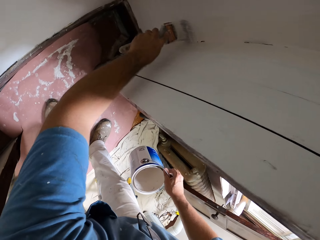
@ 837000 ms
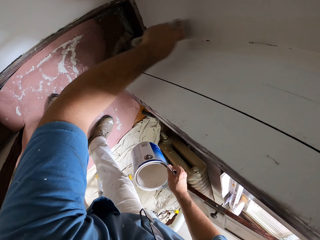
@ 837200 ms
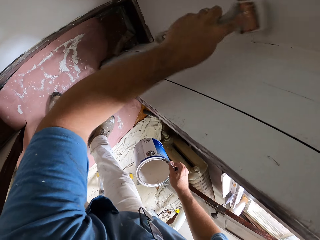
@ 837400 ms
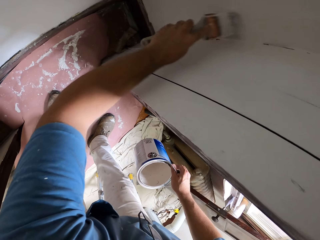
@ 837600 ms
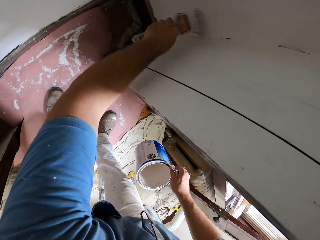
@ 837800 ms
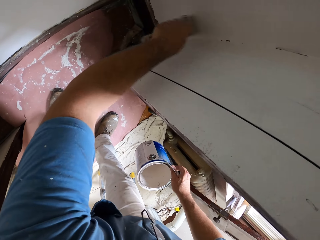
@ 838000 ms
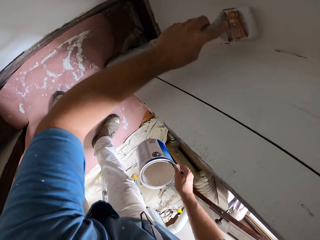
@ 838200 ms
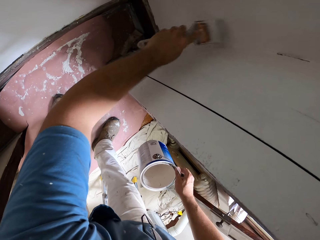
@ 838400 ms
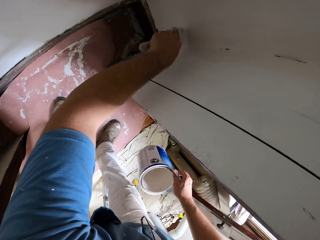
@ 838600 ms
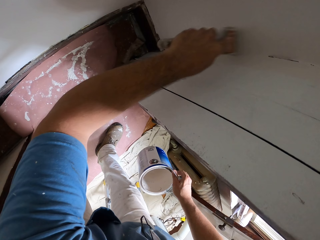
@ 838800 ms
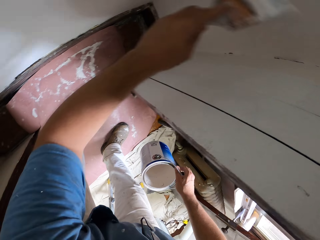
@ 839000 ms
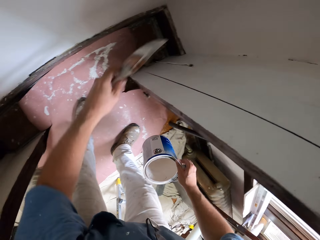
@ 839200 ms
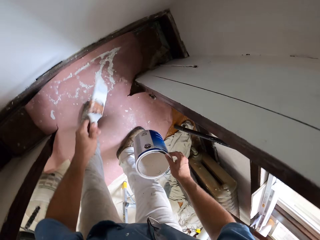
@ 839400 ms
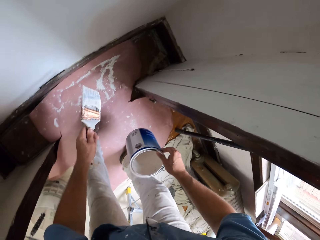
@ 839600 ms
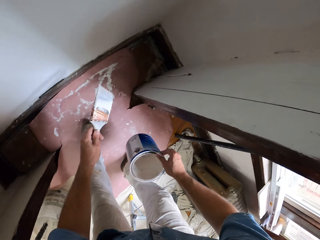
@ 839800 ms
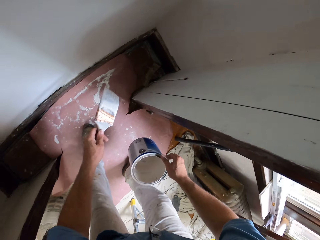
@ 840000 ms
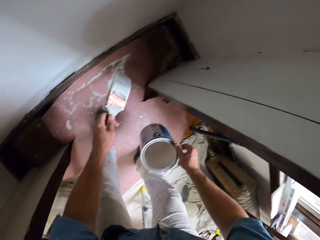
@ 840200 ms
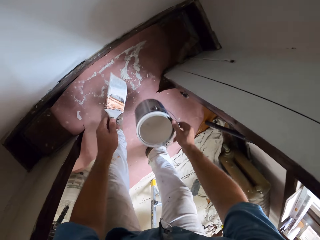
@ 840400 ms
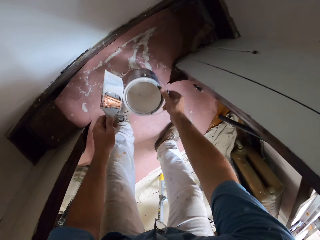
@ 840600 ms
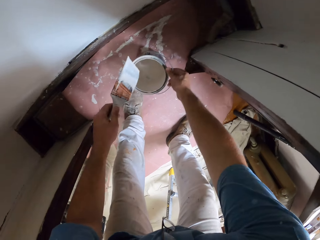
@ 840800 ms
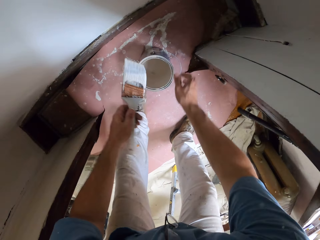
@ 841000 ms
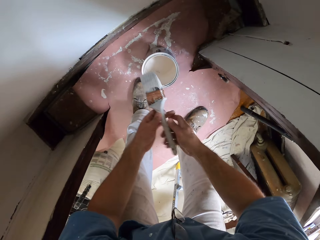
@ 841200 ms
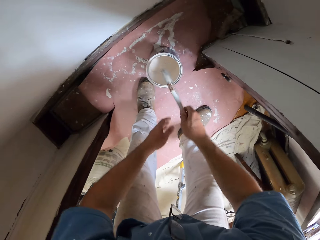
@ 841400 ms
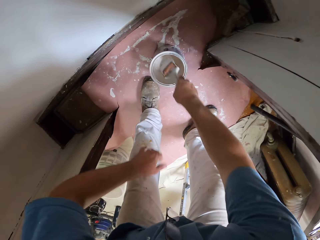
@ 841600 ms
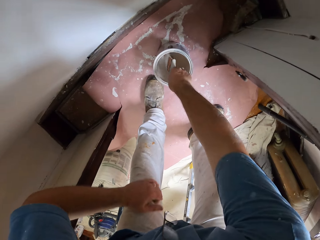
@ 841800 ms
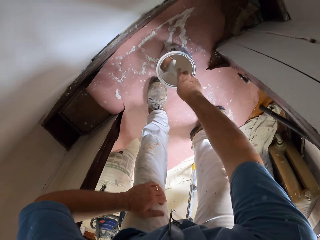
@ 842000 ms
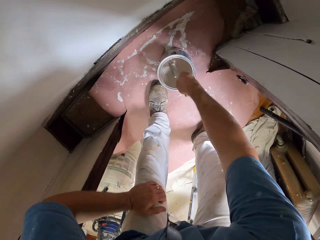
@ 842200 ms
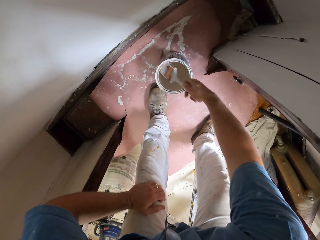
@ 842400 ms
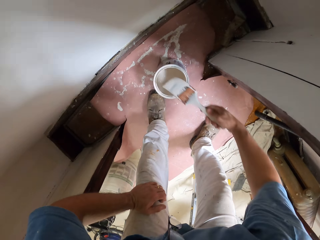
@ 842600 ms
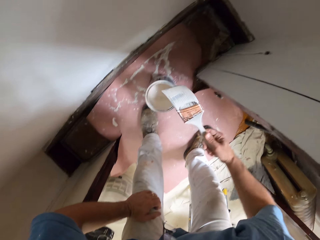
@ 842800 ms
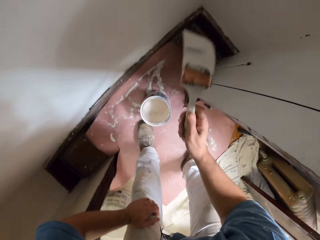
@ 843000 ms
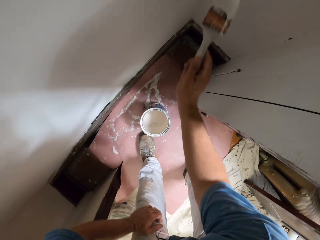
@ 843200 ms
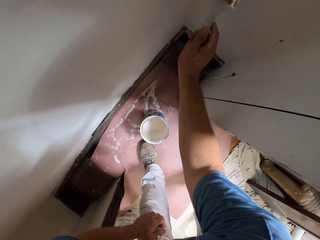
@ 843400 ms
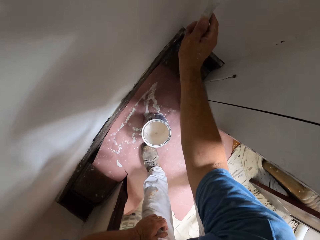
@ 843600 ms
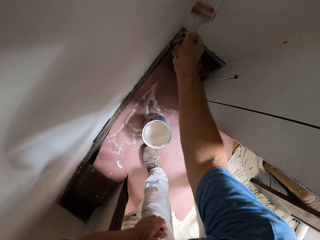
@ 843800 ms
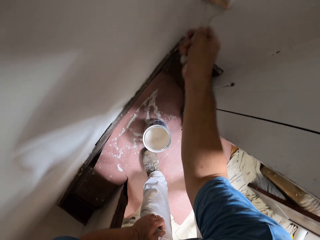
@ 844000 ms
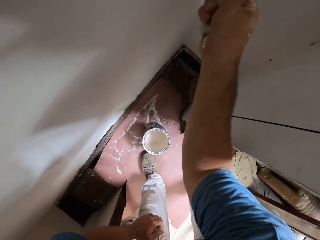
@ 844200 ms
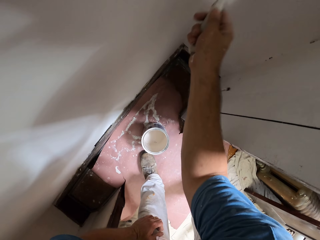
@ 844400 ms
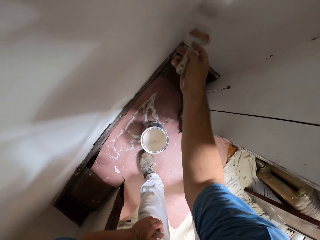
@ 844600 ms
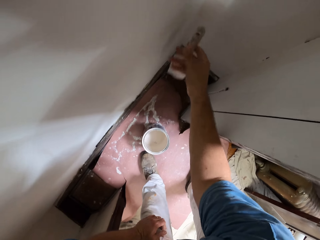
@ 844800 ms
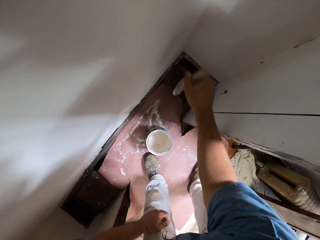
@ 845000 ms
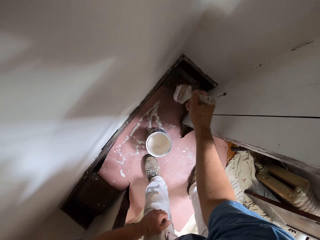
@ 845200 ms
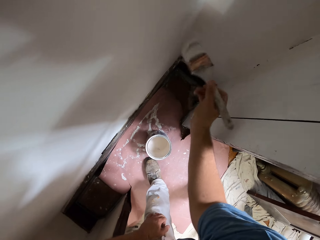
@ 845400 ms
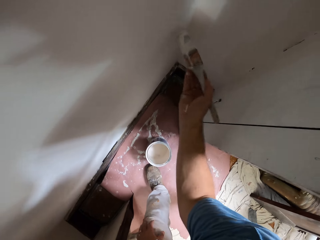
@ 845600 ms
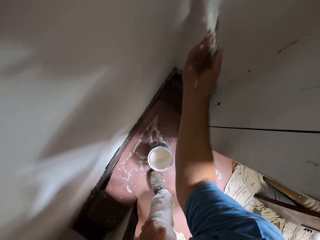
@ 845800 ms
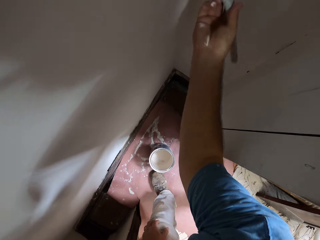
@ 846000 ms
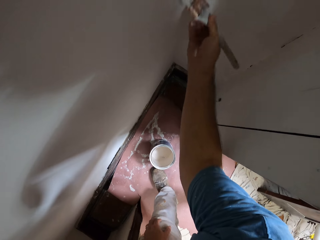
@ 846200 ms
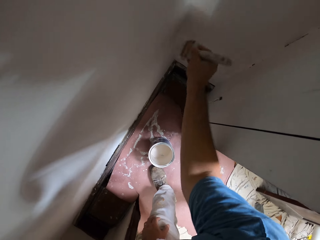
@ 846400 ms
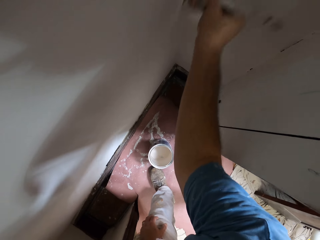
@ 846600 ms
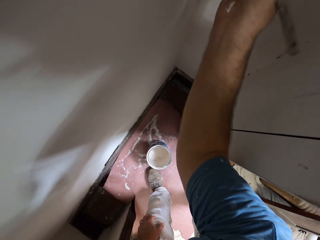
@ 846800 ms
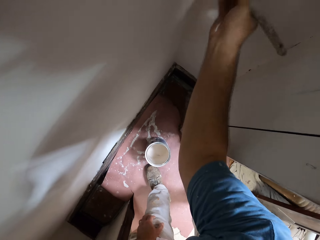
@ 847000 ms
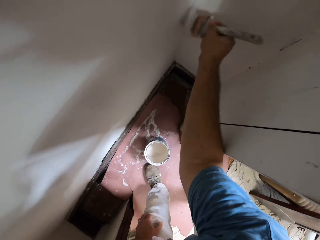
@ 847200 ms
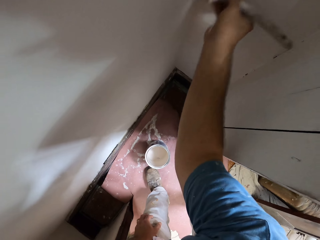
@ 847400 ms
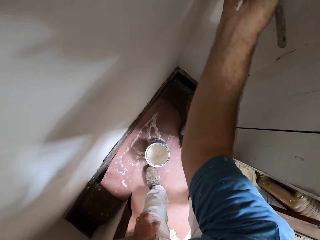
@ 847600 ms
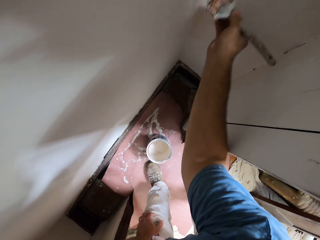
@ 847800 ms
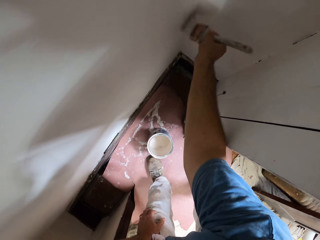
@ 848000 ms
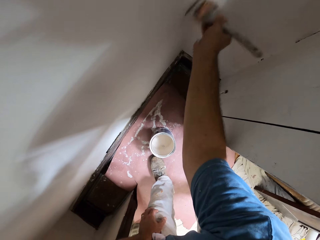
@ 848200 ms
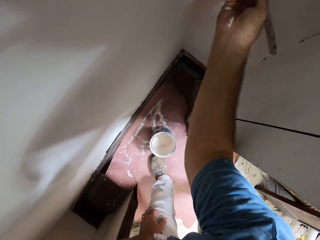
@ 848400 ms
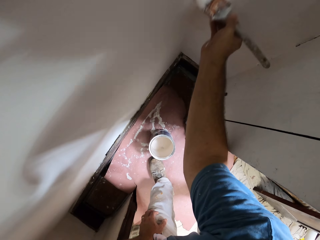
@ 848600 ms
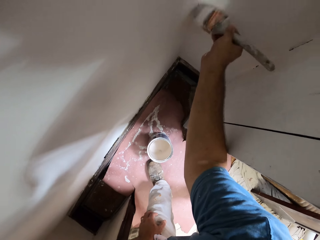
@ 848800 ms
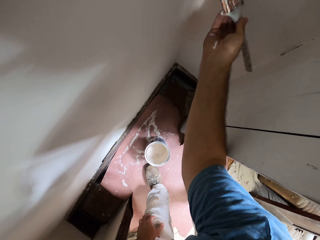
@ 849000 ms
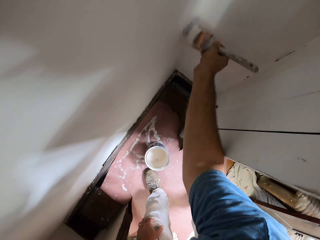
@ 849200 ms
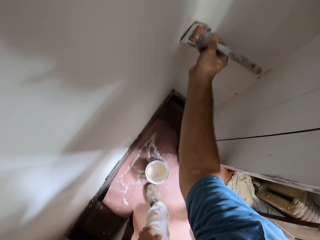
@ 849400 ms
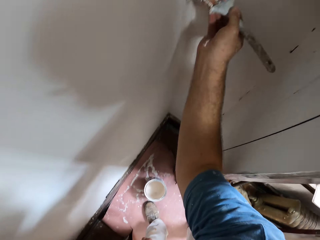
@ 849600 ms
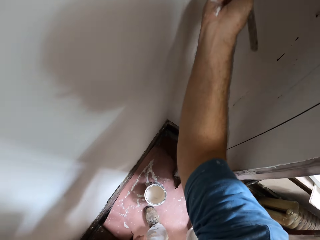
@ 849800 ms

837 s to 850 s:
The camera wearer stops painting the wall with the paint brush. He lowers the paint brush towards the floor. He looks around. He places the can of paint on the floor. He lets go of the can of paint. He passes the paint brush to his right hand. He dips the paint brush into the paint can. He places his hand on his knee. He turns the paint brush. He removes the paint brush from the paint can. He moves his hand towards the wall. He paints the wall with the paint brush. He adjusts the paint brush in his right hand. He paints the wall with the paint brush.

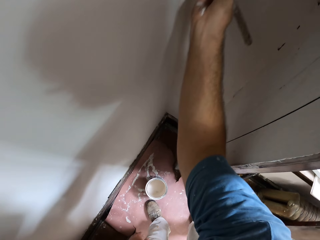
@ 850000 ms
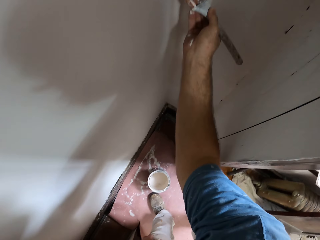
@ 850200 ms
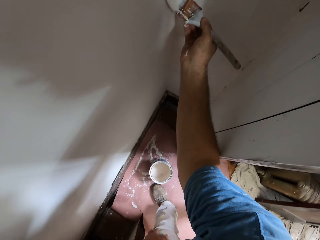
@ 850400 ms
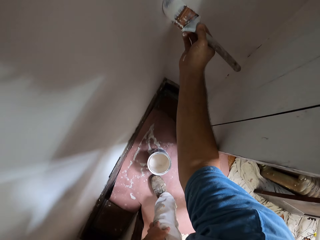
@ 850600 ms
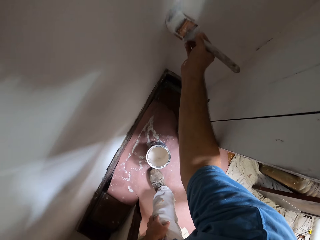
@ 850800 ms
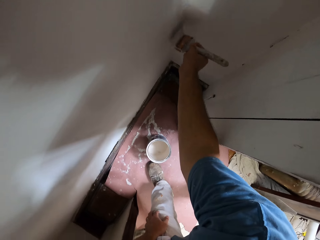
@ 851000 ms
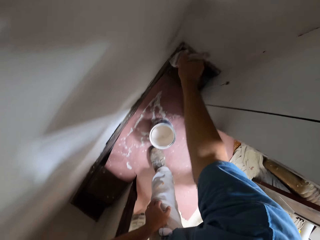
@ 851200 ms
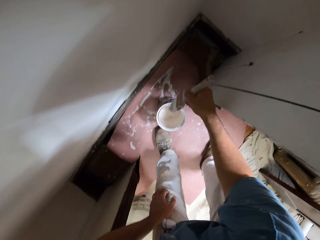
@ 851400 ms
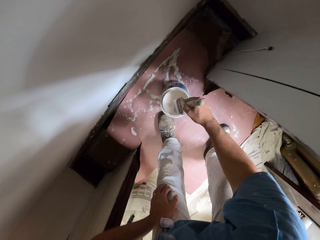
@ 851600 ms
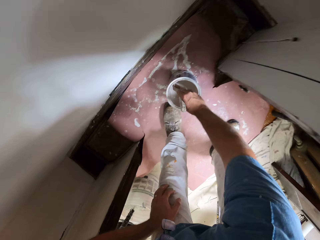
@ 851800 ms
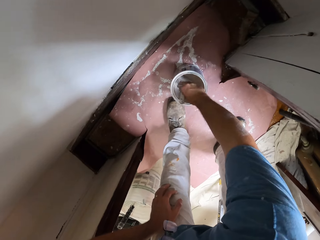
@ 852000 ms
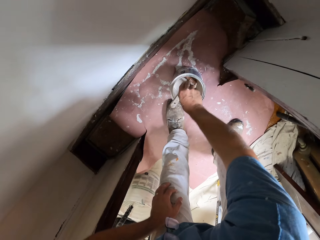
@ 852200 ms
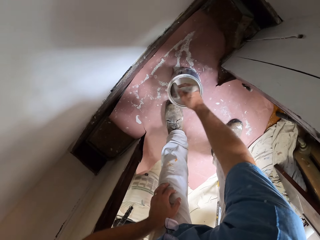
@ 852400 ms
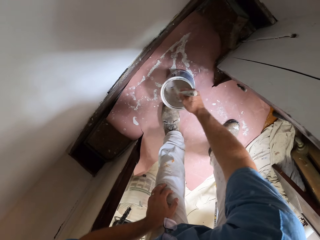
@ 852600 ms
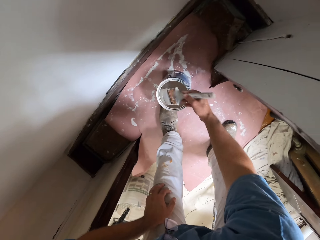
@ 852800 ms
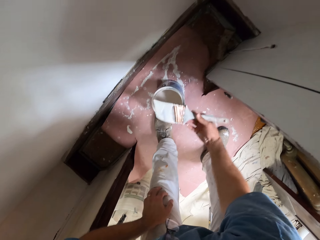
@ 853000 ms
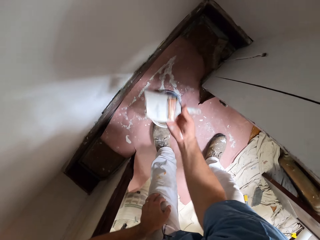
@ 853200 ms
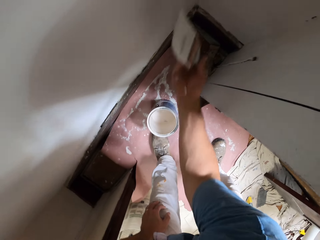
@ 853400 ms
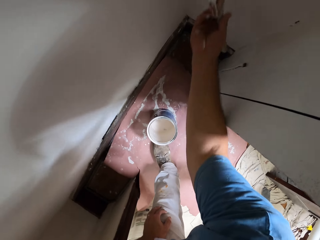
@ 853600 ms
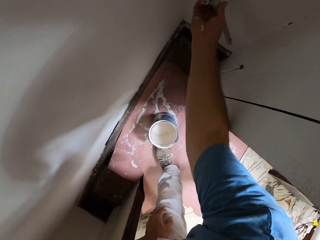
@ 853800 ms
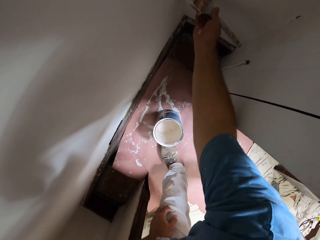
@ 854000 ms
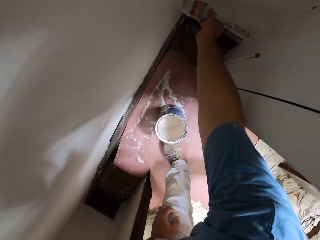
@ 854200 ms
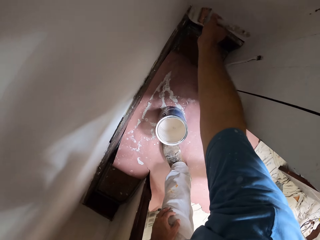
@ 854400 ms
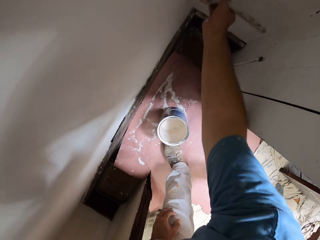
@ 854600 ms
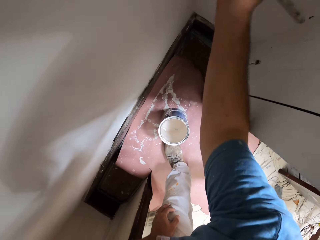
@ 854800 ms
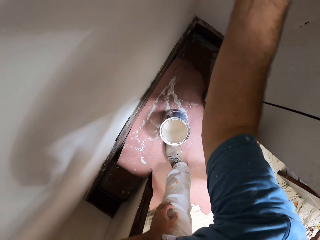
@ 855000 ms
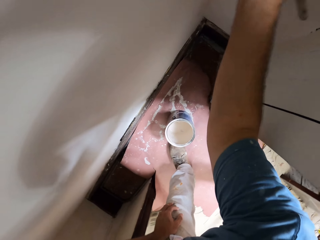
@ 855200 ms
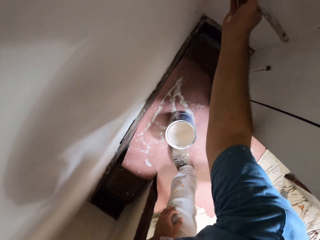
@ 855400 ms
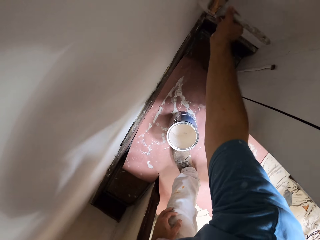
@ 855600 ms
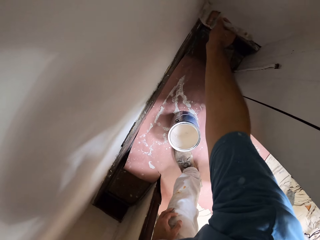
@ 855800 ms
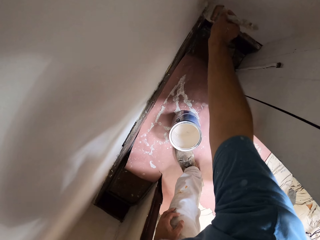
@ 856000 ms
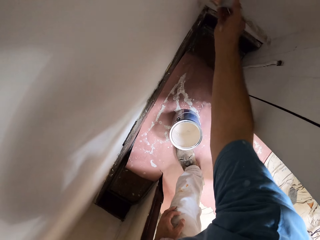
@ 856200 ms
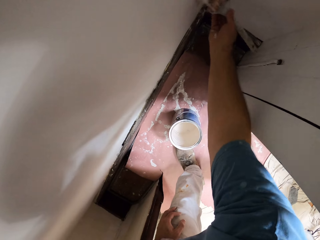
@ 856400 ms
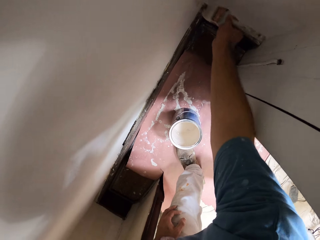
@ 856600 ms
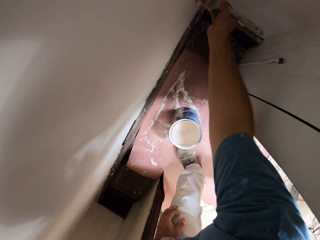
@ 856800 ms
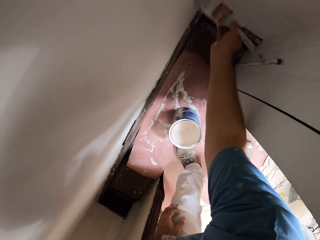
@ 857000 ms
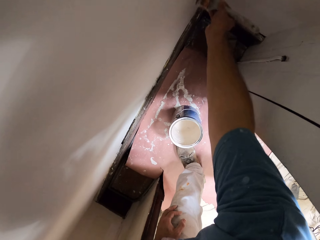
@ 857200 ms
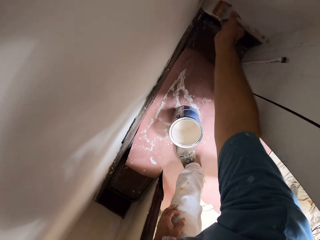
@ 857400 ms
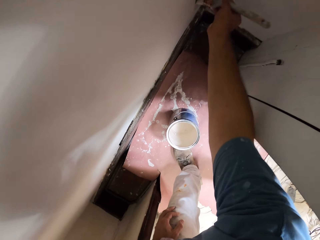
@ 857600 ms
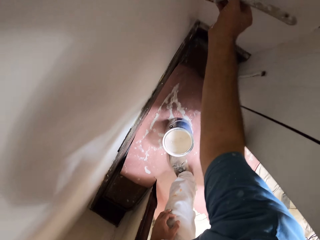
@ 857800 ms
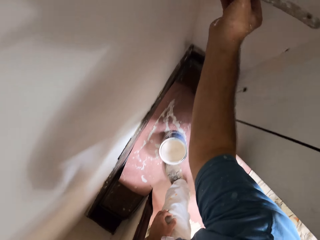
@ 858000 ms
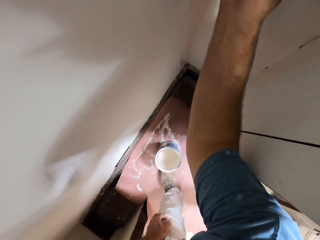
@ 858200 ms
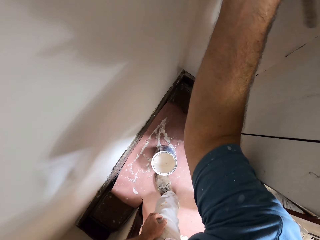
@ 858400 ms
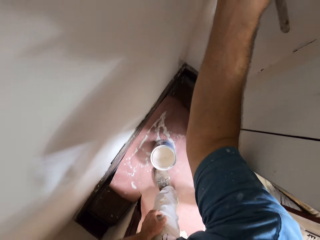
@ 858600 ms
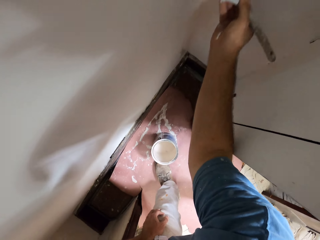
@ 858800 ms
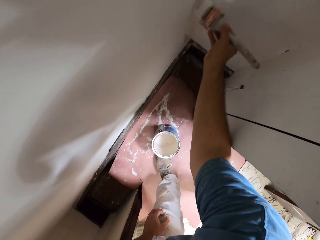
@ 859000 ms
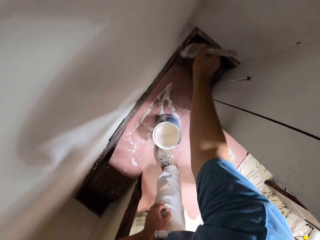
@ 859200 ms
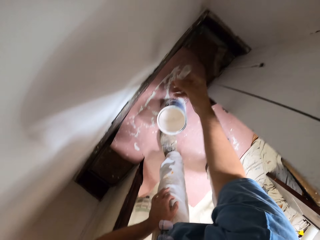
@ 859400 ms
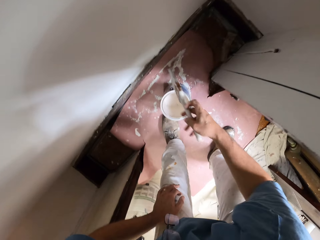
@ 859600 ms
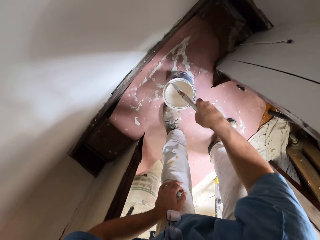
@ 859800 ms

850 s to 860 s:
The camera wearer moves his hand towards the can of paint. He dips the paint brush into the paint can. He moves the paint brush around the can of paint. He removes the paint brush from the paint can. He moves his hand towards the wall. He paints the wall with the paint brush. He moves his hand towards the can of paint.
